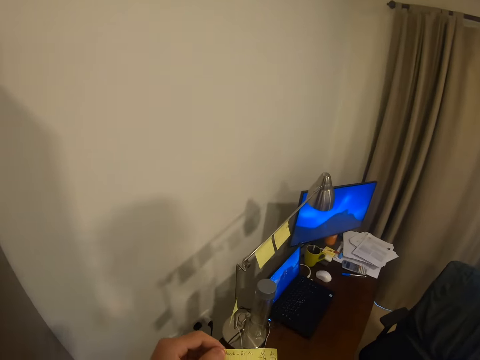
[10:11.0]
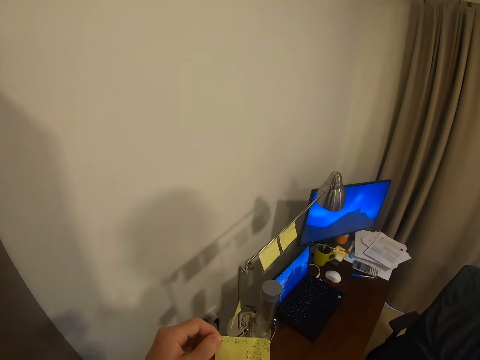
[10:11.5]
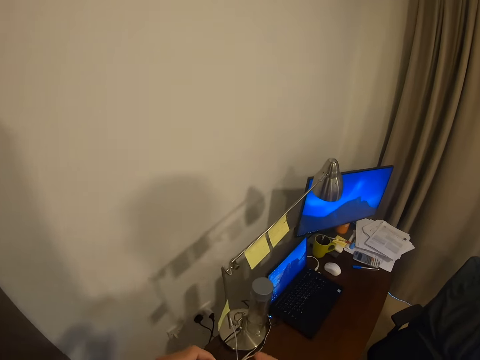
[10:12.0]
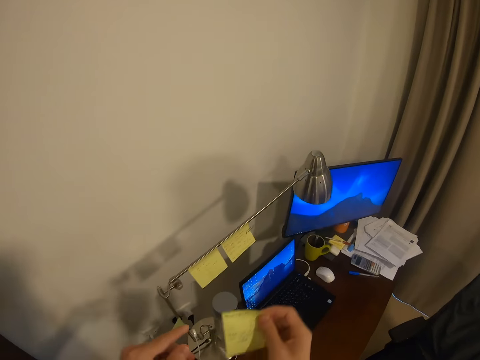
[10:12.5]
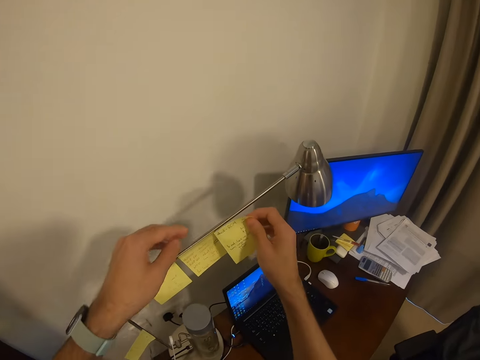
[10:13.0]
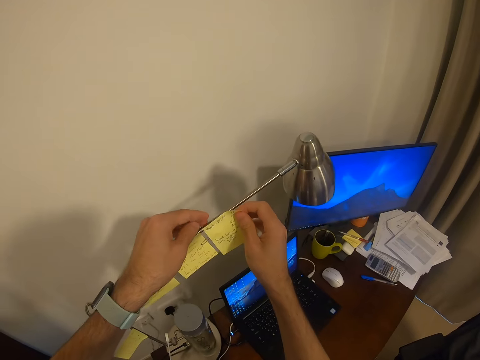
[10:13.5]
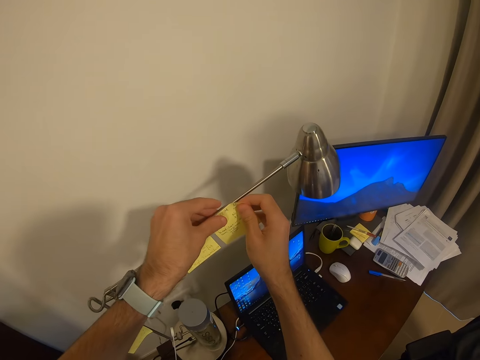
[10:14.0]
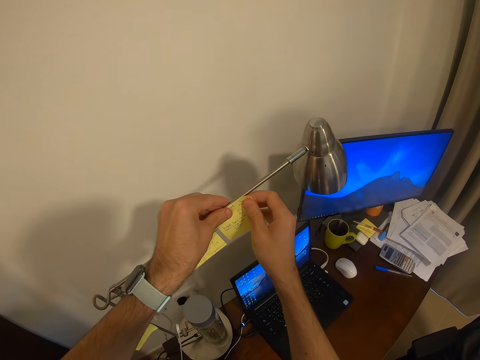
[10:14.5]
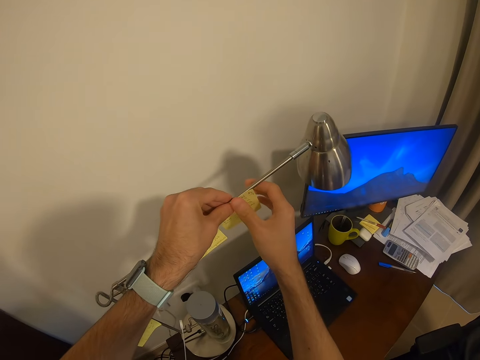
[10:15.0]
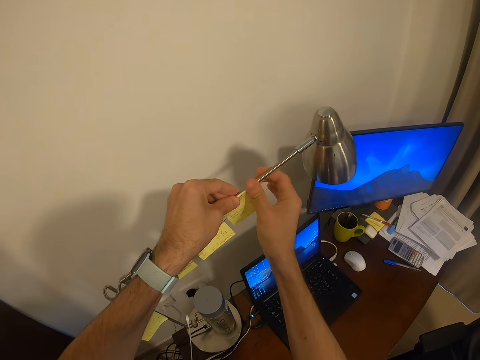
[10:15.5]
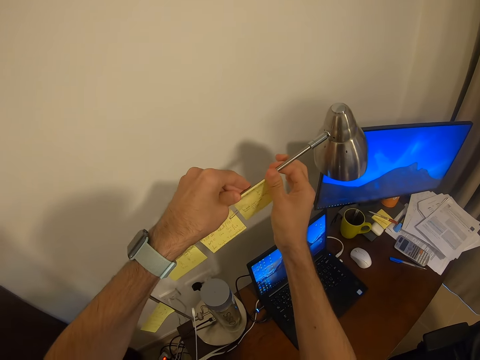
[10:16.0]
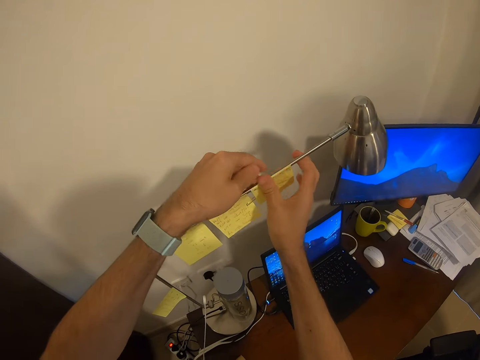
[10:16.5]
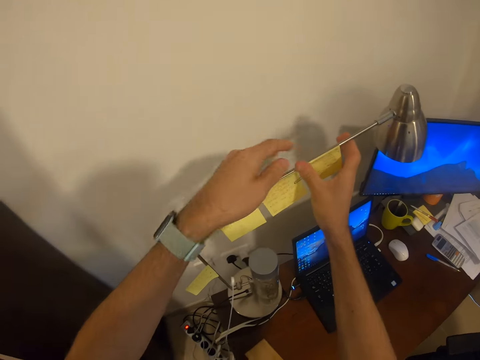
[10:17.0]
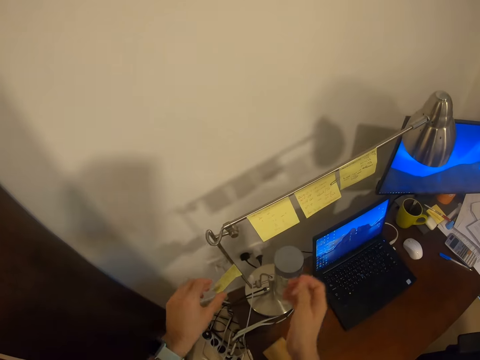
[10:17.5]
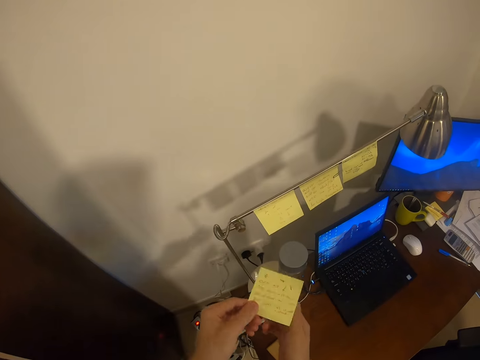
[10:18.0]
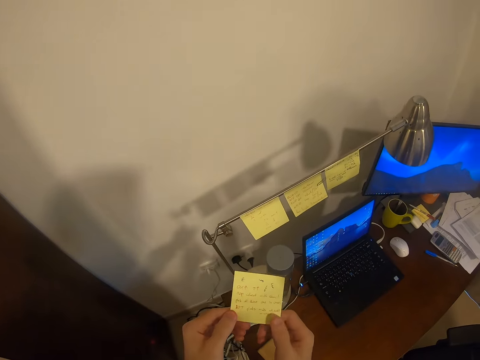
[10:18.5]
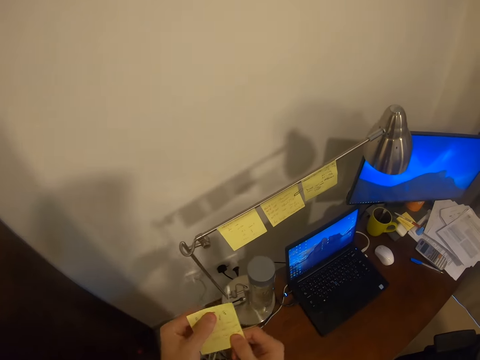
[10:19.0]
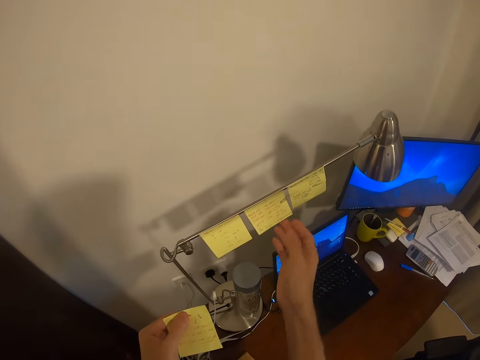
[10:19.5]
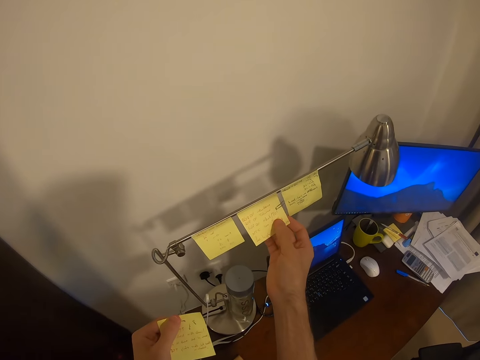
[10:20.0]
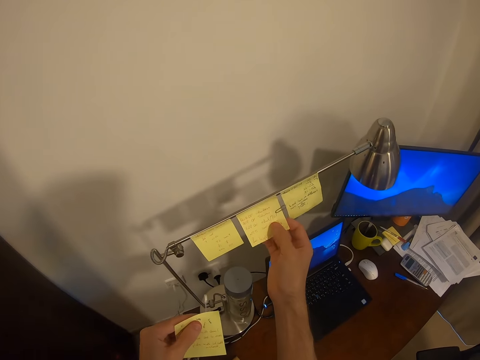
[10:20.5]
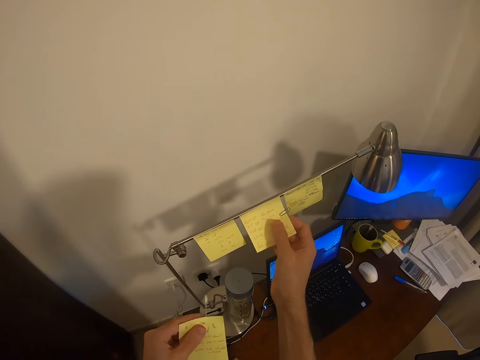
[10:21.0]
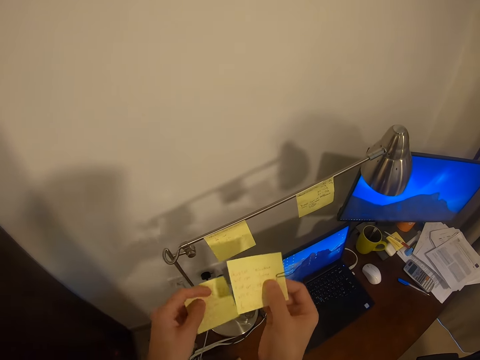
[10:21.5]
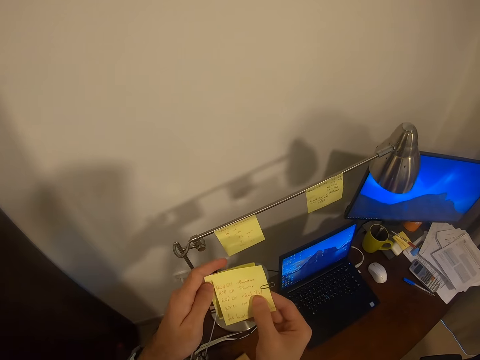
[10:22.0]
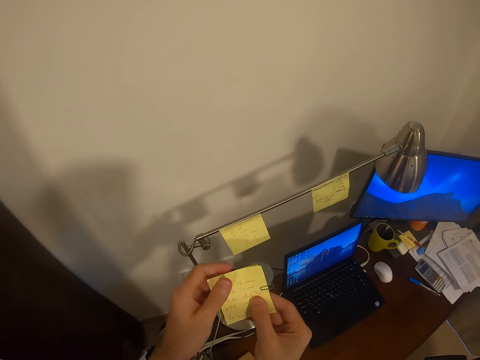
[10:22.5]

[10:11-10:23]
The camera wearer looks at the paper. They stick the paper on the metal. They remove a paper. They pick up a paper. They hold the paper.

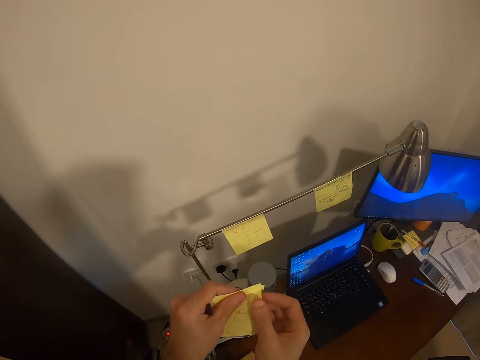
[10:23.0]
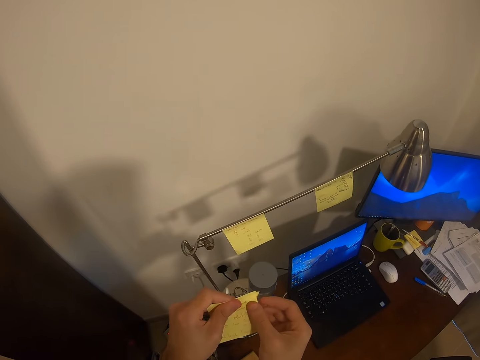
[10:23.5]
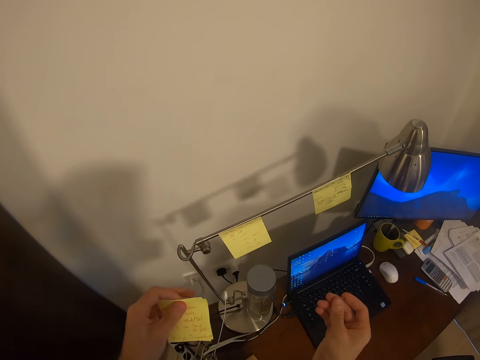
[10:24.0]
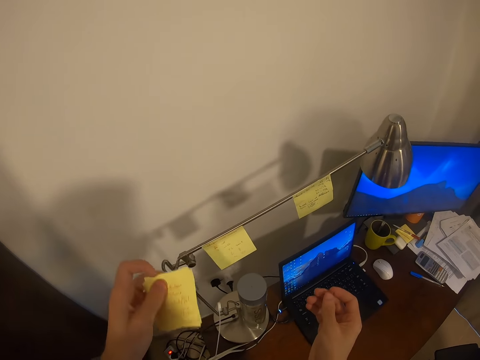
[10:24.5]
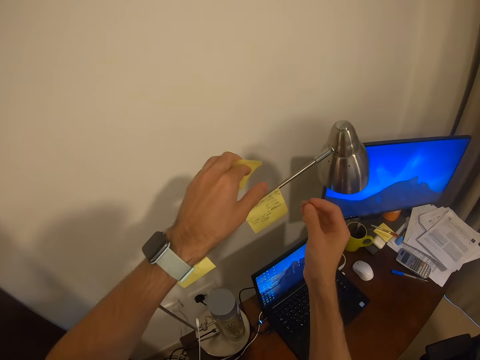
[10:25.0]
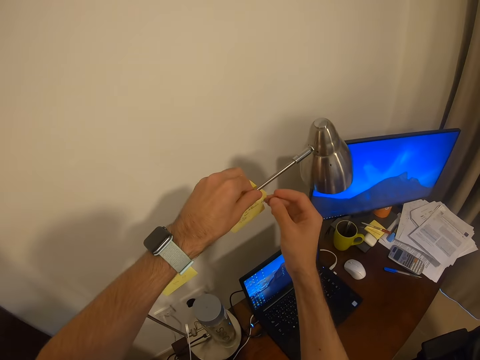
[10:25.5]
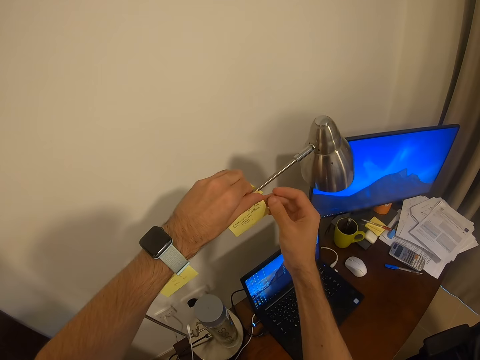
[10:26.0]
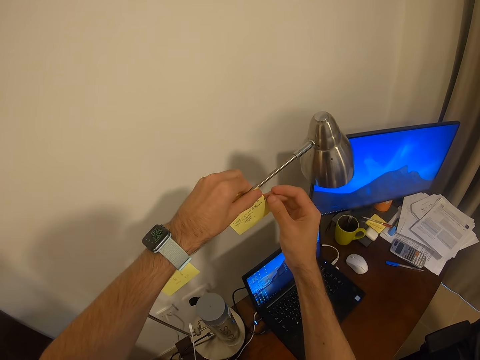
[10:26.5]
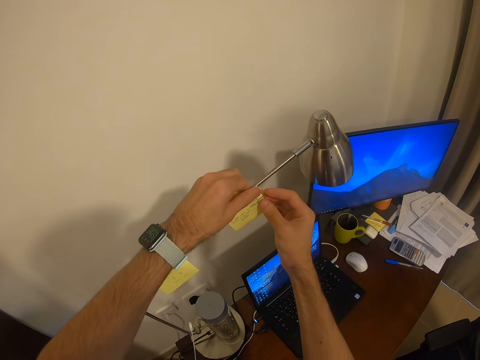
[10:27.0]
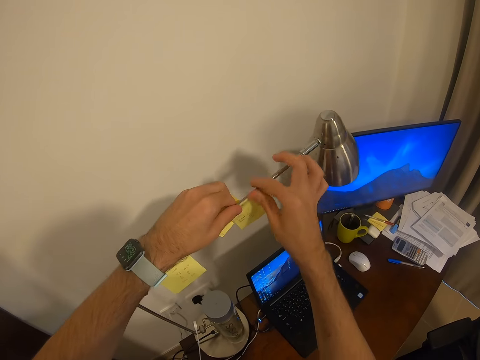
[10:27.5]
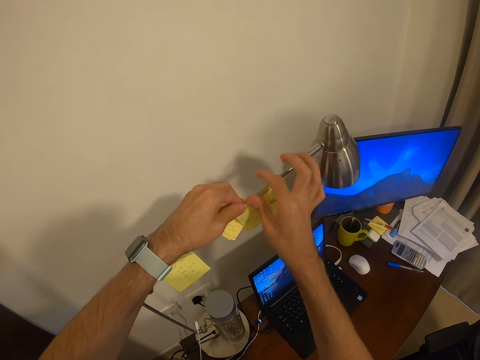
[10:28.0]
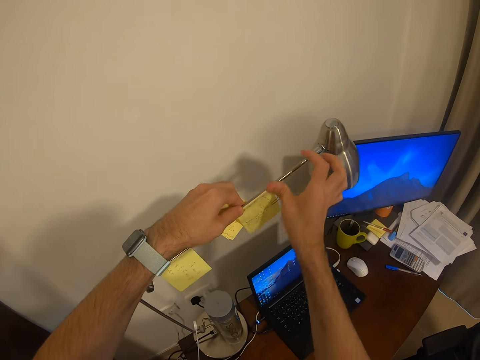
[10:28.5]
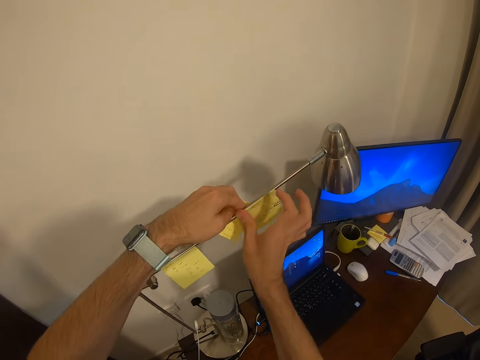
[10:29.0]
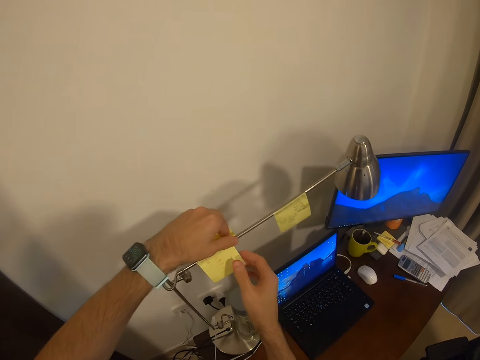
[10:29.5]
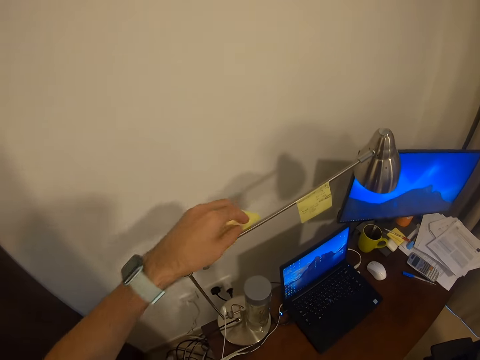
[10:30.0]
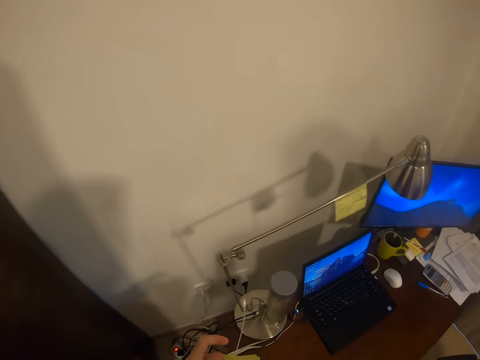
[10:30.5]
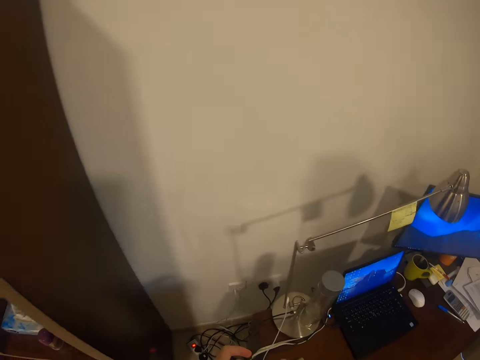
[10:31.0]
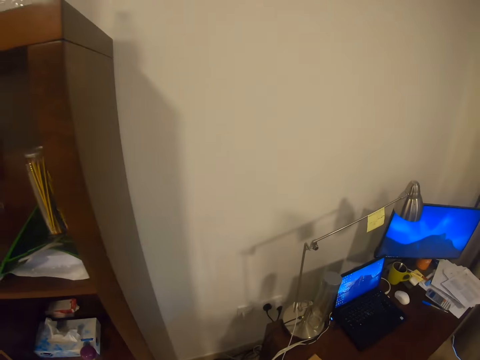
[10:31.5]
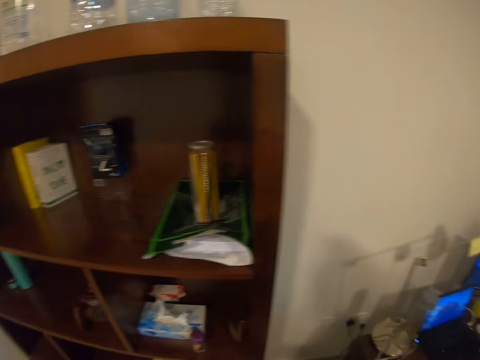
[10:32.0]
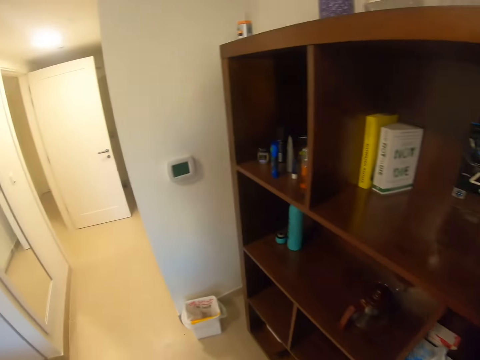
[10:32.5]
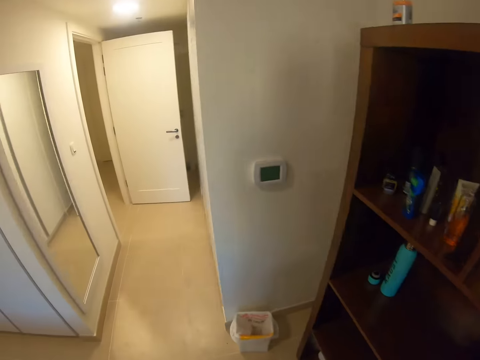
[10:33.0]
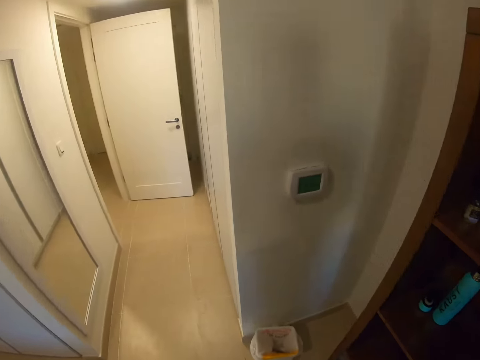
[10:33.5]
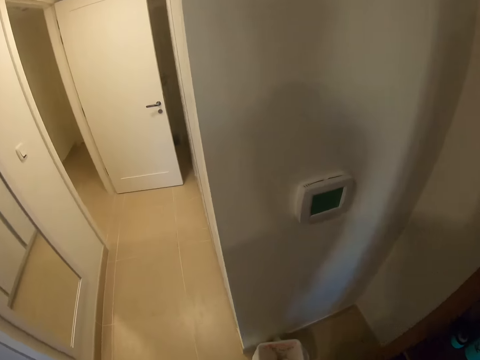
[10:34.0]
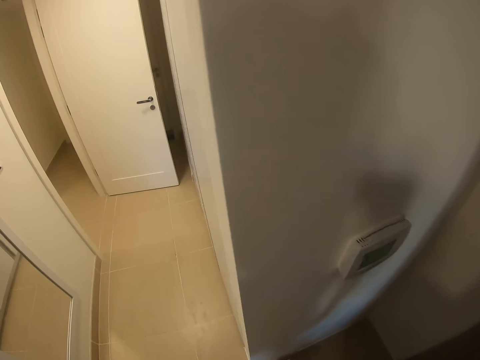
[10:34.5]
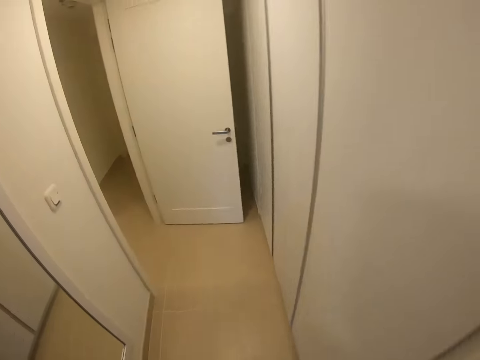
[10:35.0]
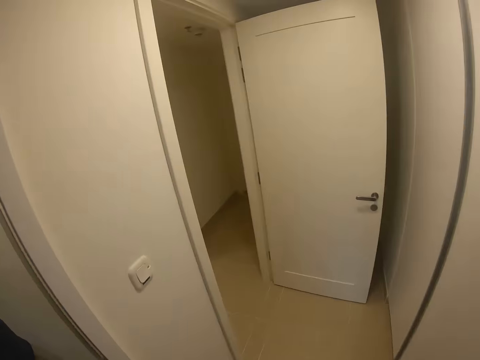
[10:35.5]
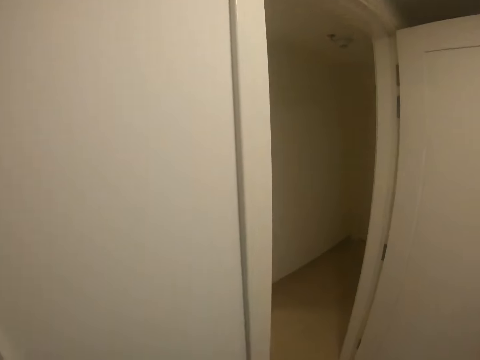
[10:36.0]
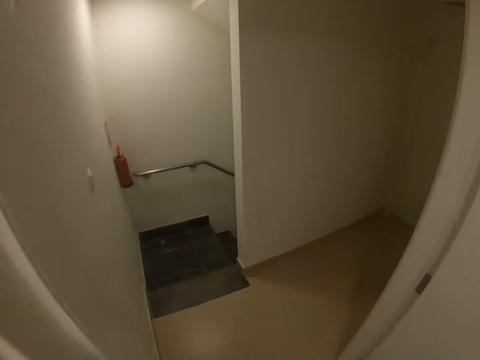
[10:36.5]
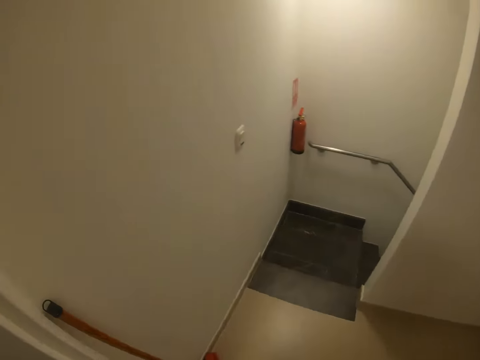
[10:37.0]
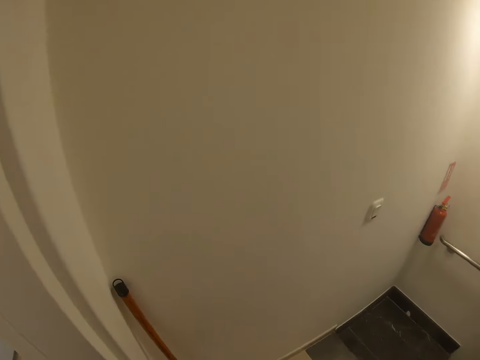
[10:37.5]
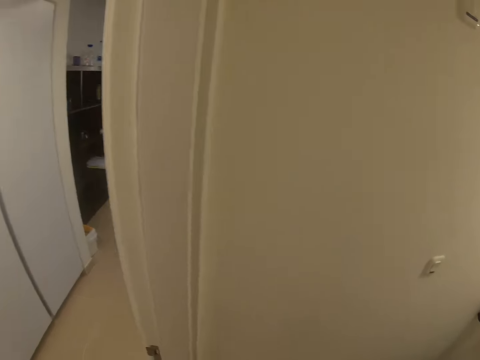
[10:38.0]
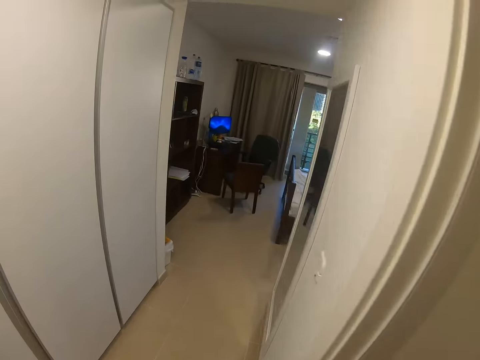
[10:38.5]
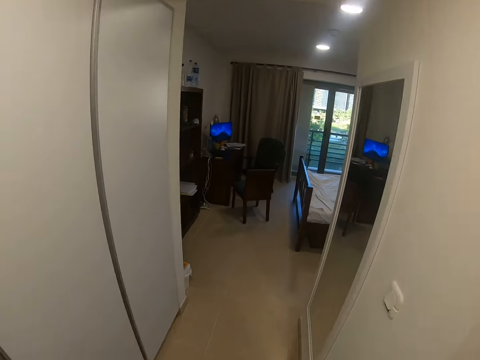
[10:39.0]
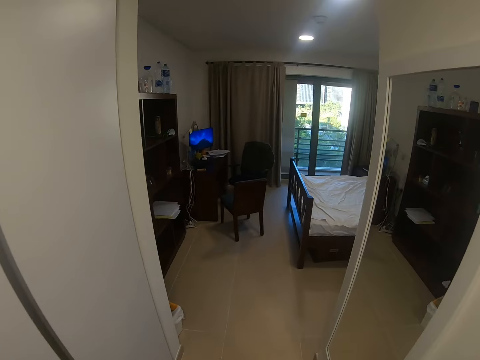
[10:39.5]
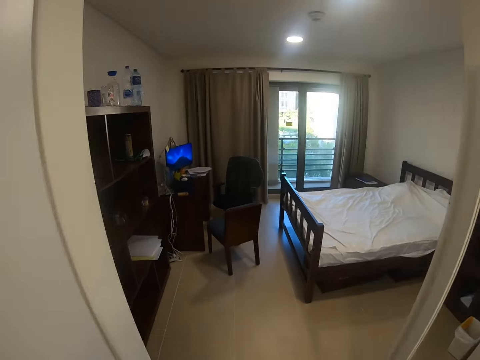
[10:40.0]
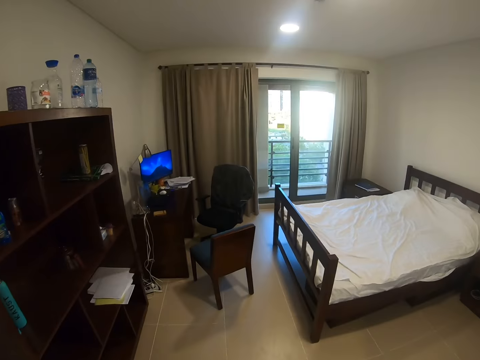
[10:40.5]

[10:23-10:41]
The camera wearer removes a clip from the paper. They put the clip on the paper. They remove a paper. They walk in the house. They pick up the broom. They walk in the house.
